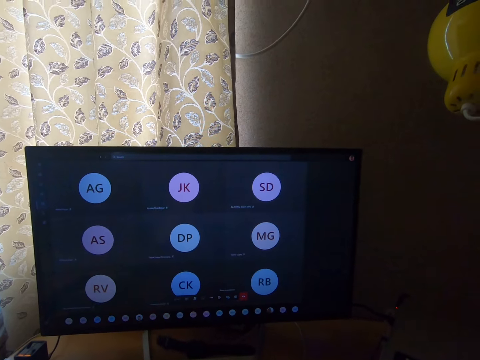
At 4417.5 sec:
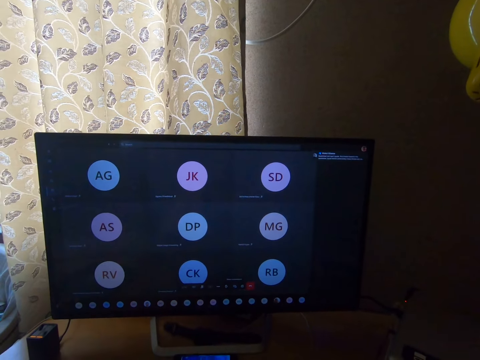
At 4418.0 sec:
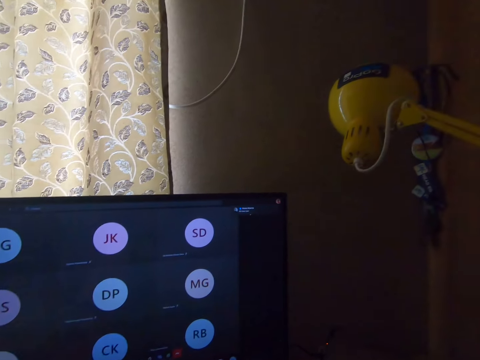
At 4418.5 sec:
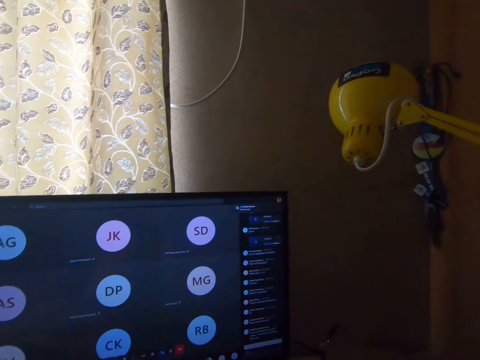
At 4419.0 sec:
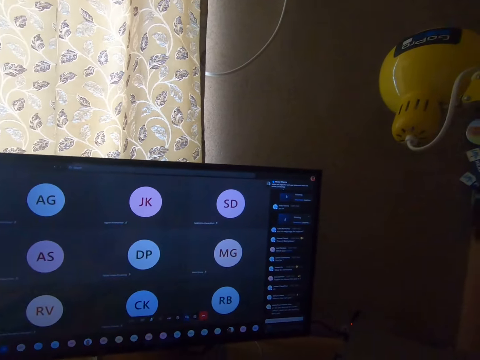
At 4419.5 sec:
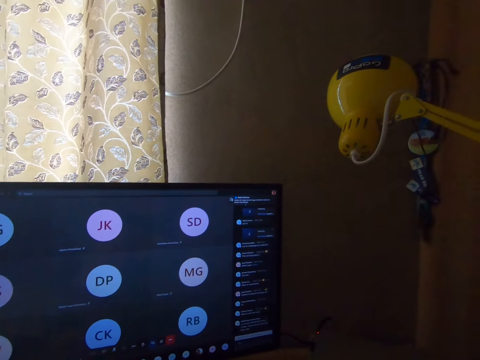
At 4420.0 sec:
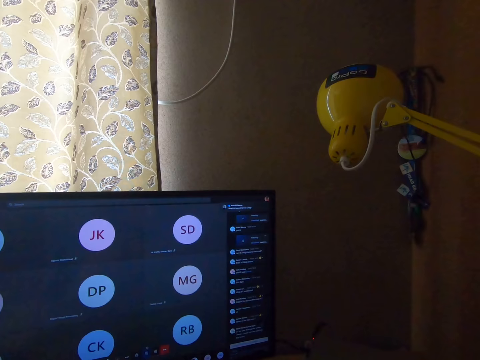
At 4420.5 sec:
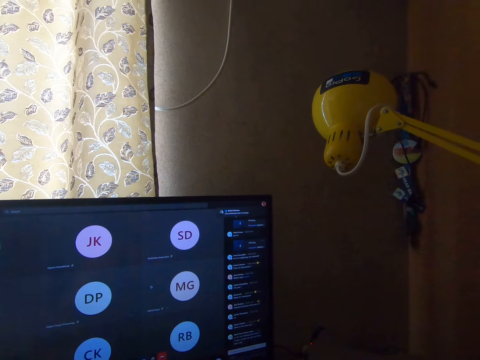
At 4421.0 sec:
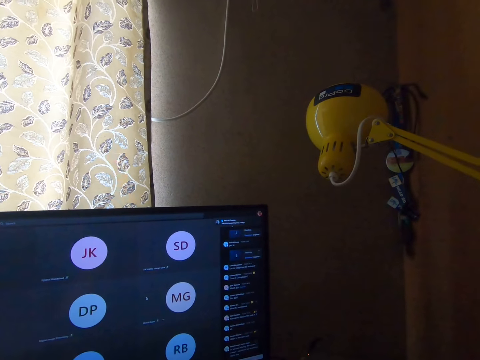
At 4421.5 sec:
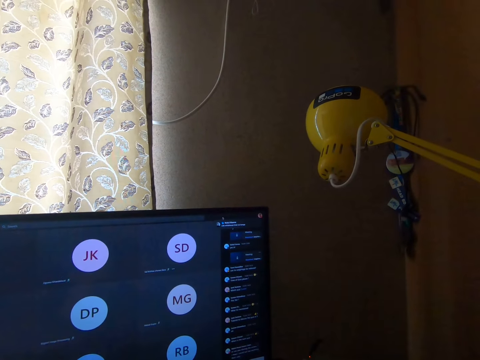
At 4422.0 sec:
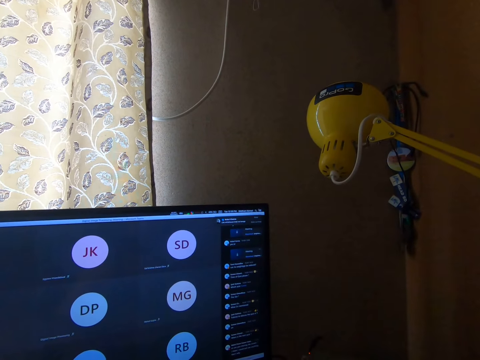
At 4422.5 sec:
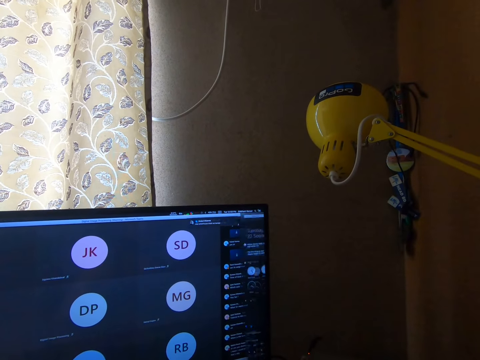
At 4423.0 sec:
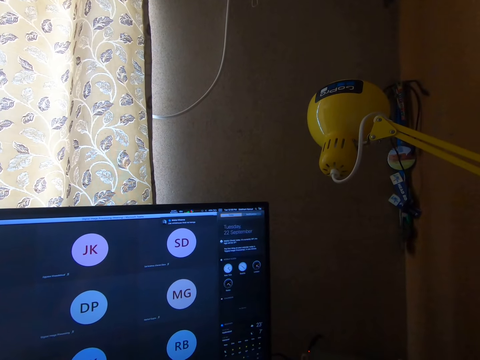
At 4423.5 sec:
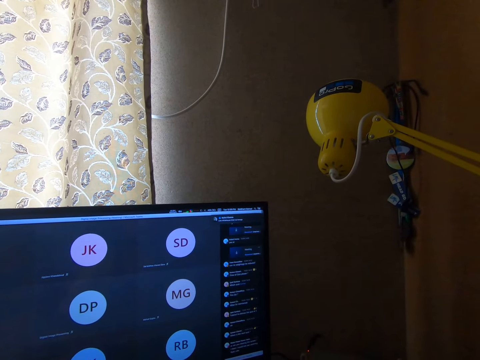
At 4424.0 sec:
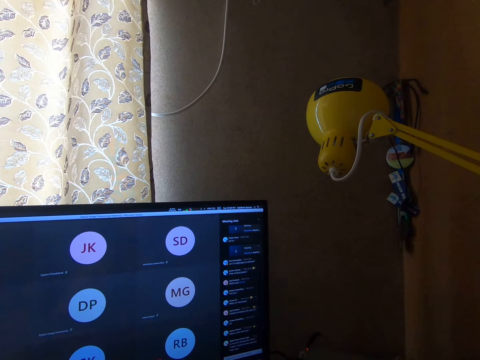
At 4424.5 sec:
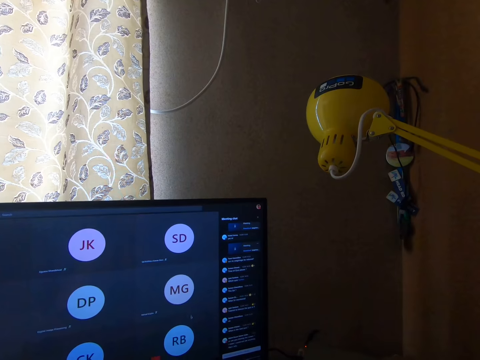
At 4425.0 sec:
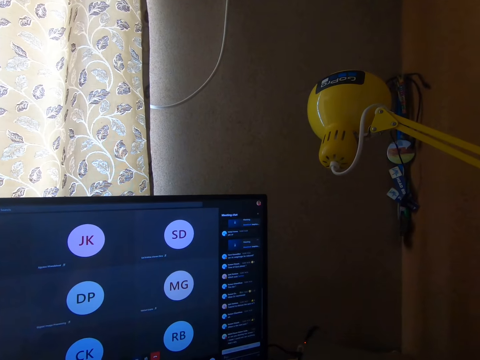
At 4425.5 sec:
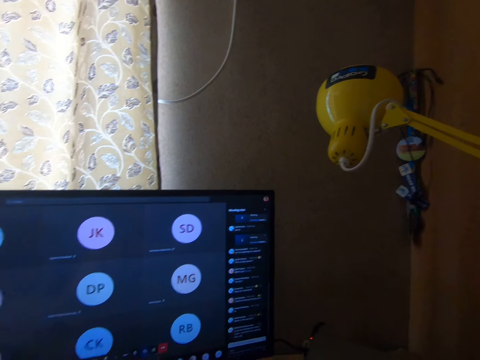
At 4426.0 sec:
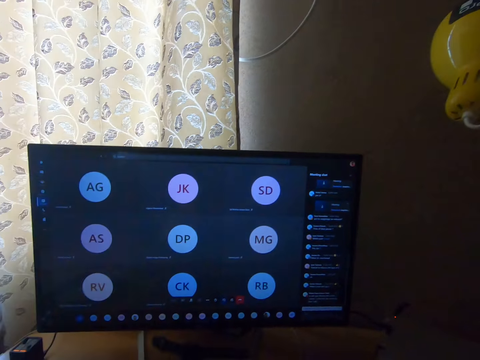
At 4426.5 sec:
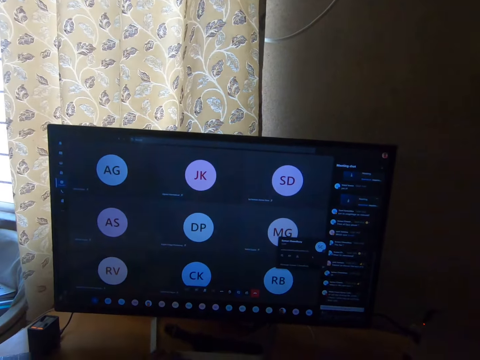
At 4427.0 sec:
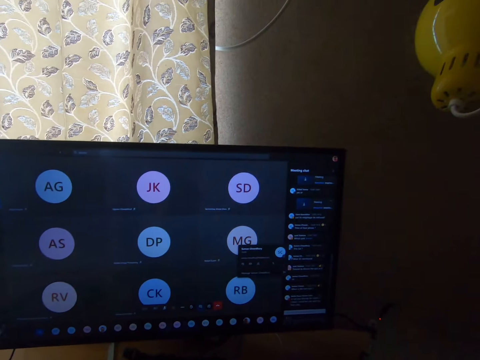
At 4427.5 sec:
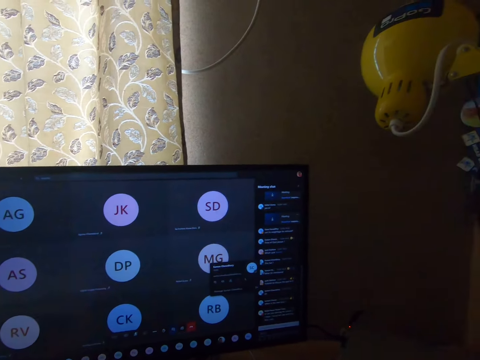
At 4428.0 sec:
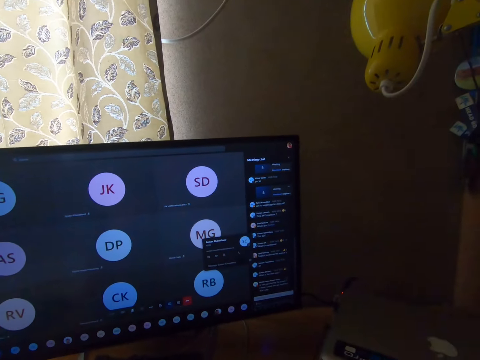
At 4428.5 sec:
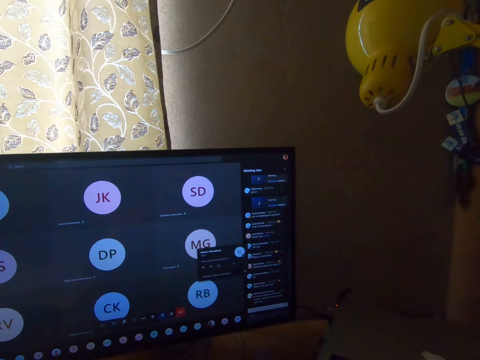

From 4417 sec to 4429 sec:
The camera wearer stares at the screen. They operate the screen. They stare at the screen. They operate the screen. They stare at the screen.

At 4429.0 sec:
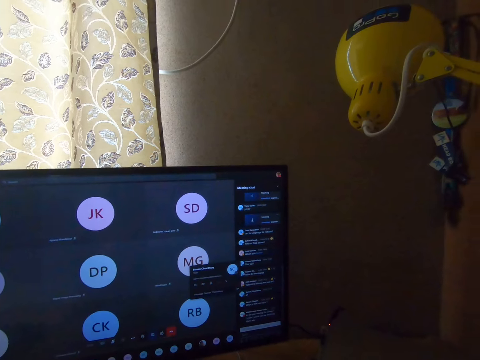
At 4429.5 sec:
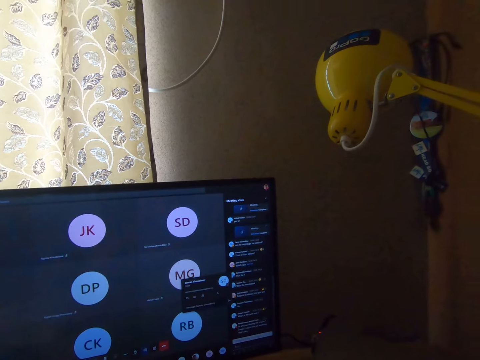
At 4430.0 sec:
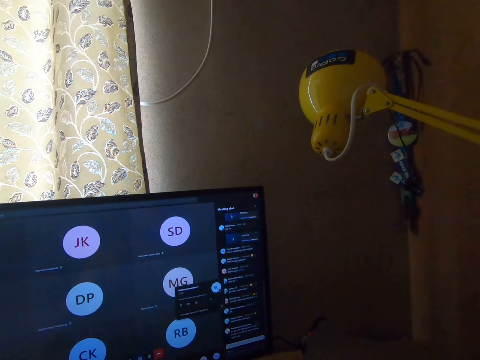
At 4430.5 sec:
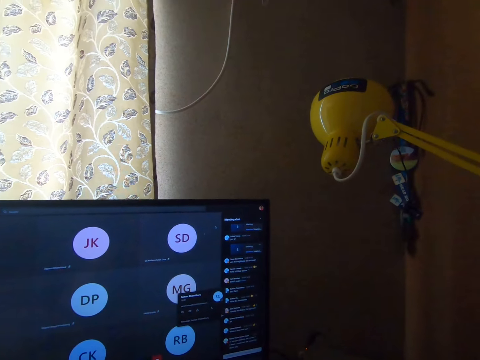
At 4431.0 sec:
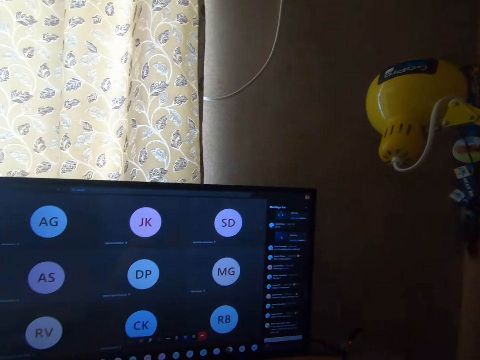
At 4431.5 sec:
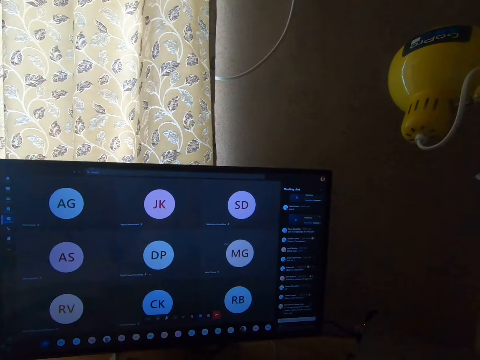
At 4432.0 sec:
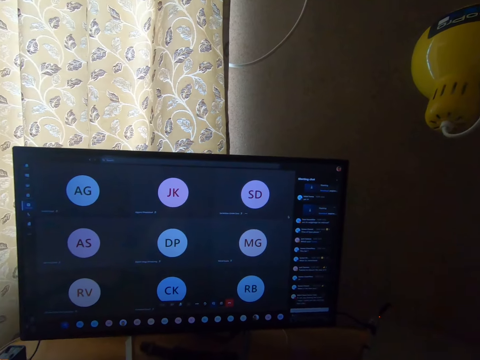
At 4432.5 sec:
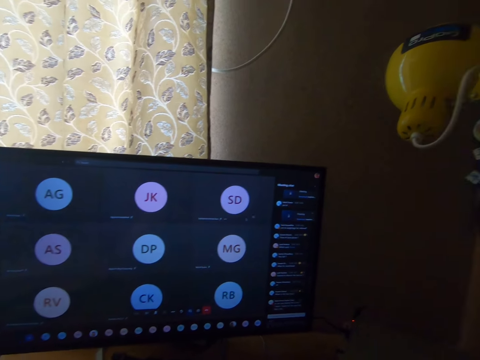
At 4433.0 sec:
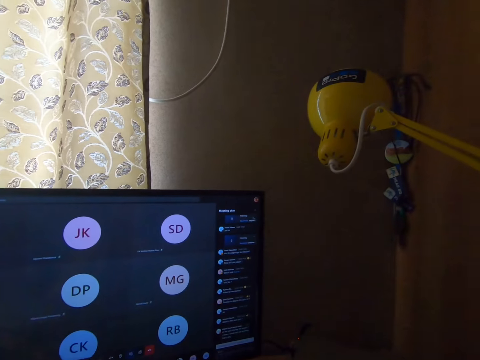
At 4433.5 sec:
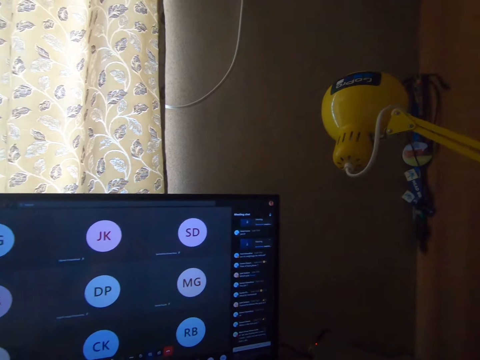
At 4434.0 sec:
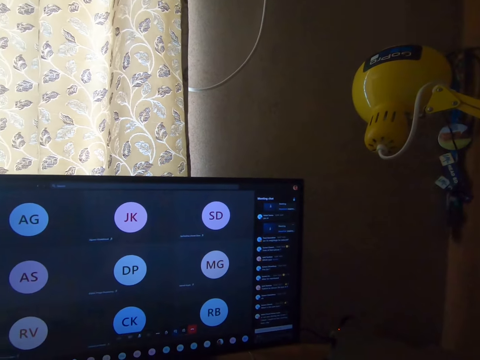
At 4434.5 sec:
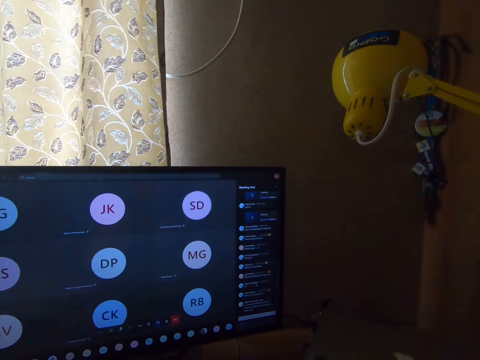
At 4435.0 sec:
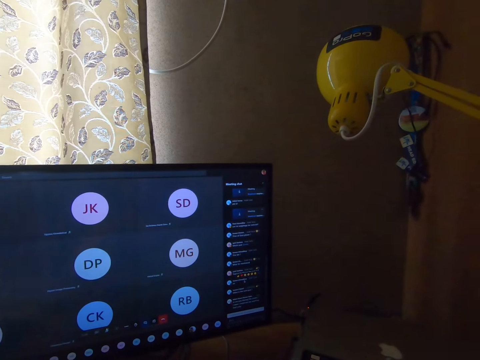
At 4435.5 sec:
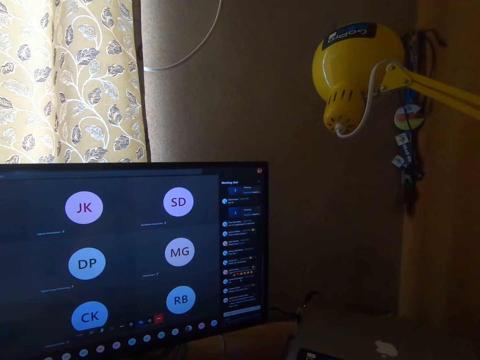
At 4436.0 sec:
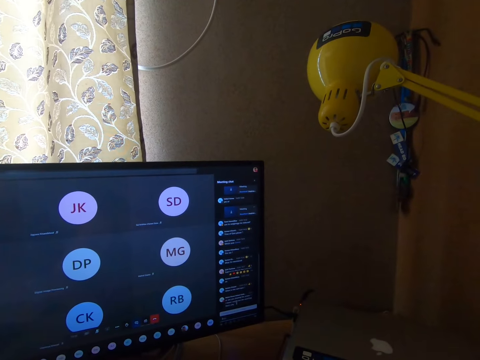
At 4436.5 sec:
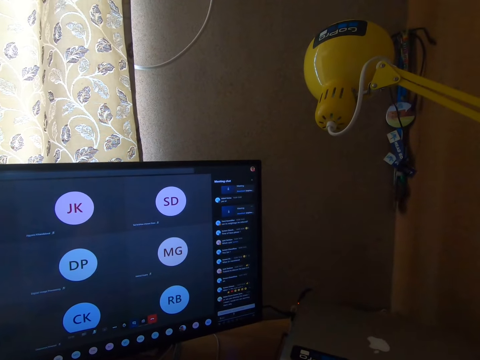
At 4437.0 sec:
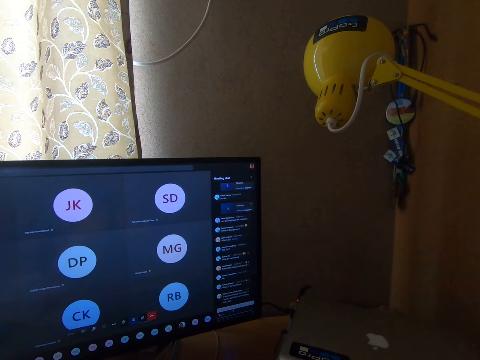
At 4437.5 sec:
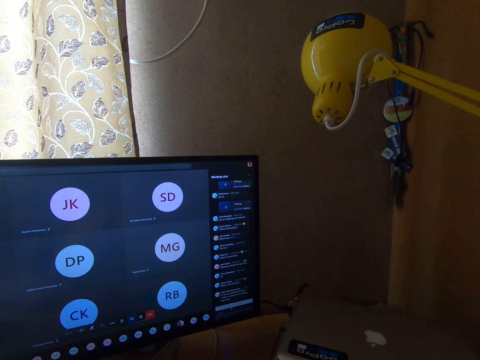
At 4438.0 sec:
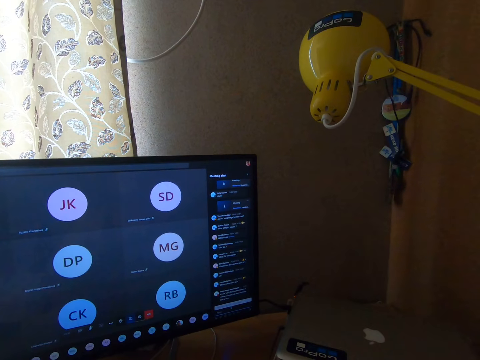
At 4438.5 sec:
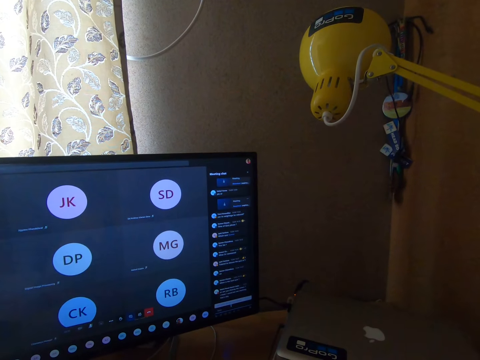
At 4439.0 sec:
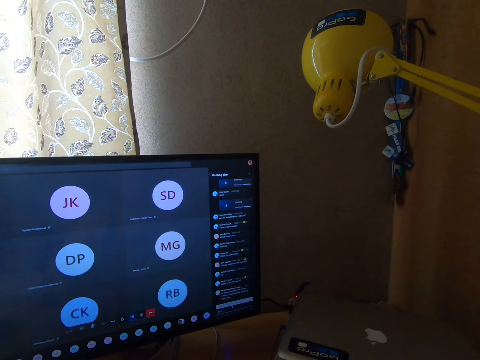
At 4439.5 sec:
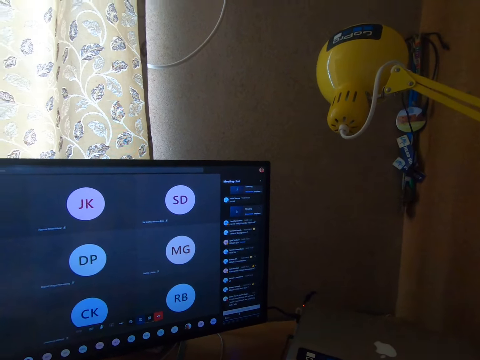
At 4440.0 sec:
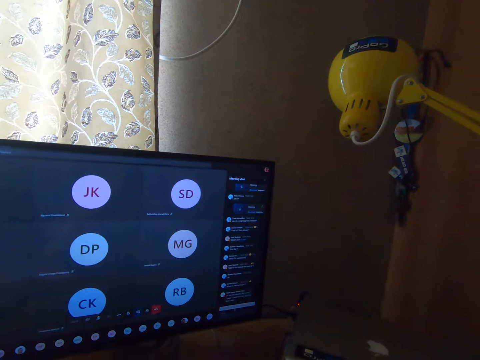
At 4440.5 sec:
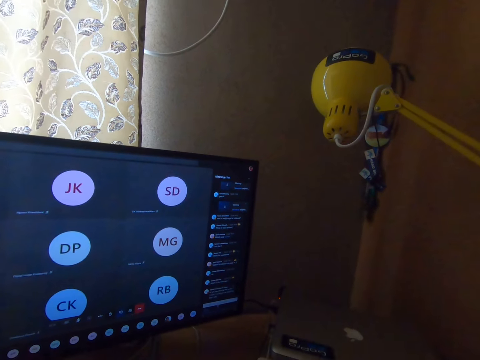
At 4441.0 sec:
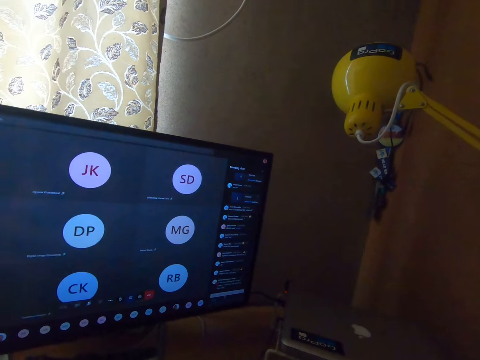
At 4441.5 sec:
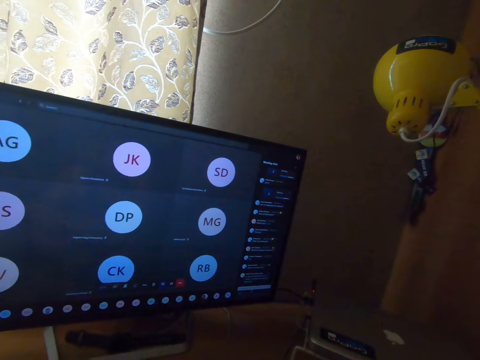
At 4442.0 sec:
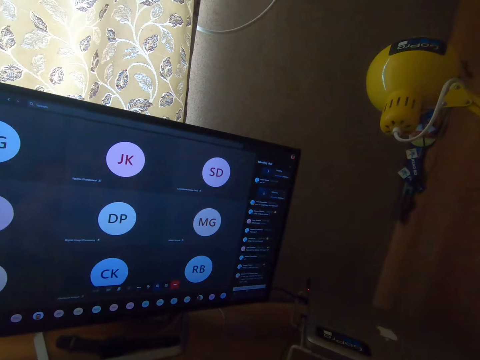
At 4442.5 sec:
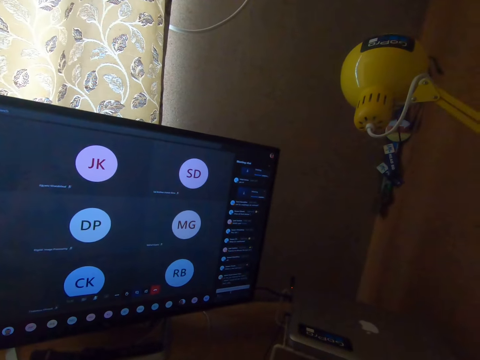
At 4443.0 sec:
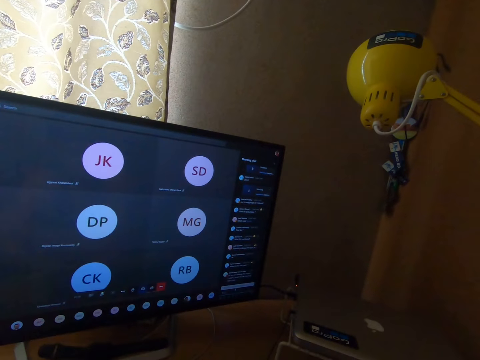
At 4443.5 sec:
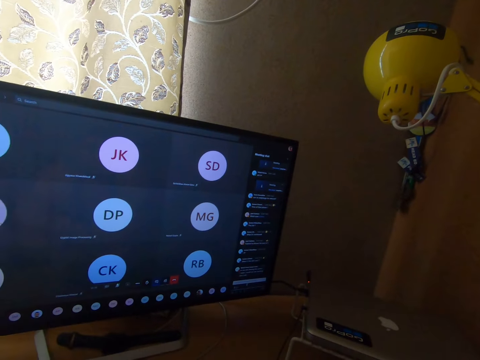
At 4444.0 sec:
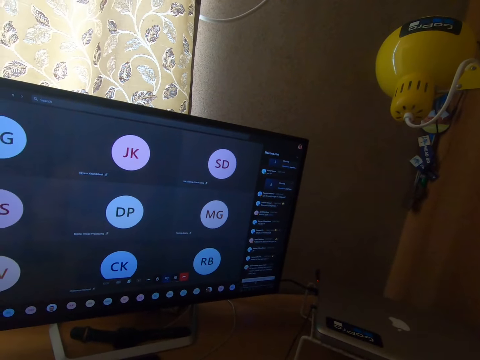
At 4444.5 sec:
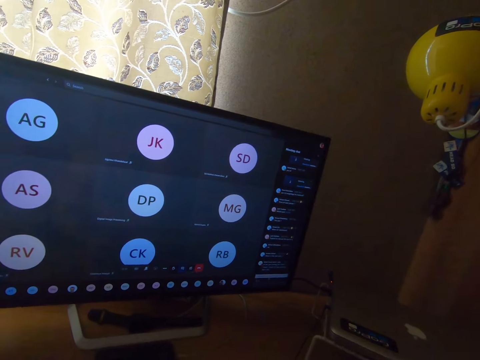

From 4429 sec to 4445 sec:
The camera wearer operates the screen. They stare at the screen. They operate the screen. They stare at the screen. They operate the screen. They stare at the screen. They operate the screen.
